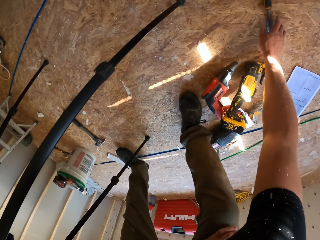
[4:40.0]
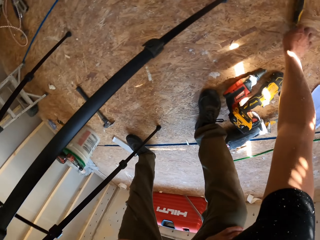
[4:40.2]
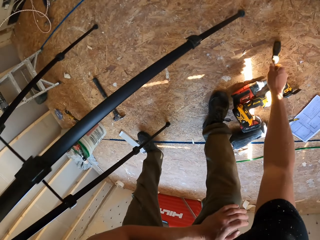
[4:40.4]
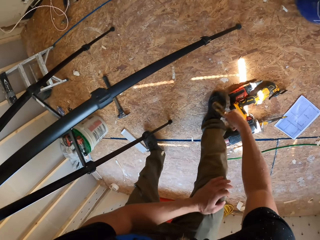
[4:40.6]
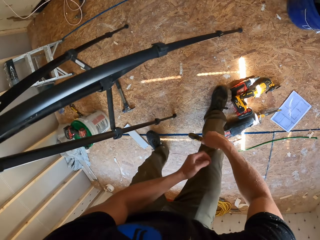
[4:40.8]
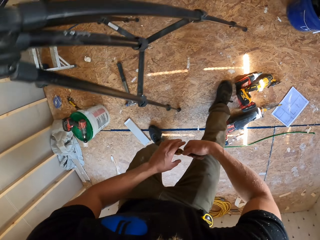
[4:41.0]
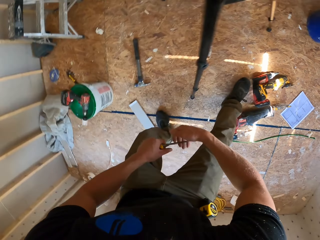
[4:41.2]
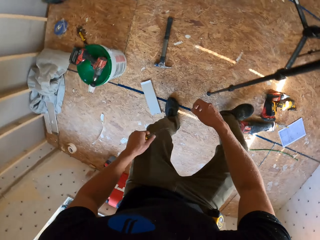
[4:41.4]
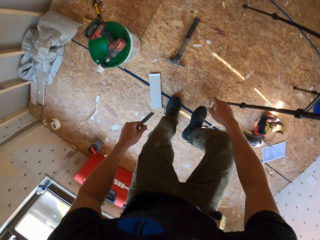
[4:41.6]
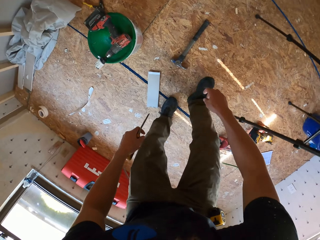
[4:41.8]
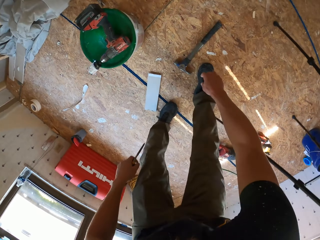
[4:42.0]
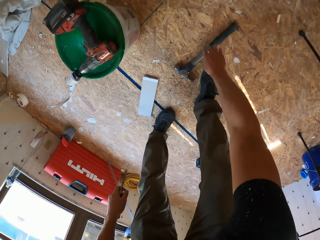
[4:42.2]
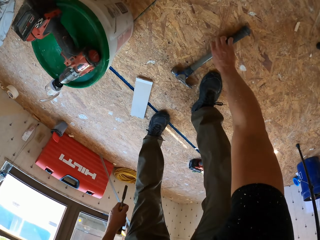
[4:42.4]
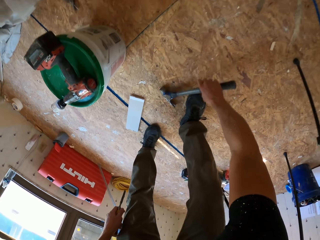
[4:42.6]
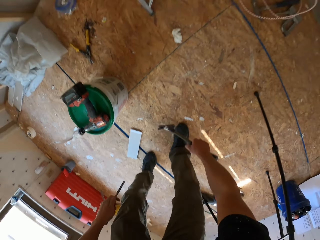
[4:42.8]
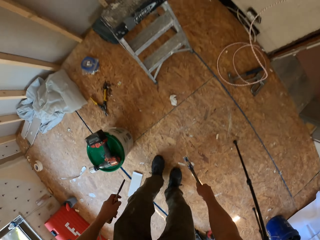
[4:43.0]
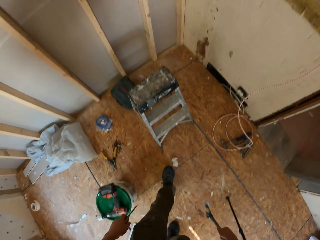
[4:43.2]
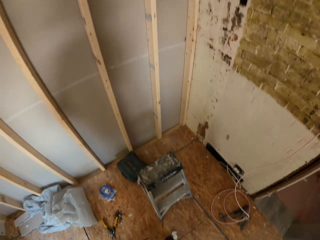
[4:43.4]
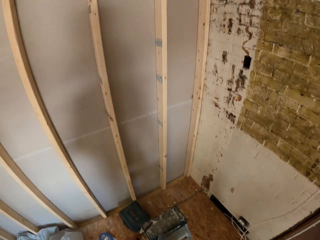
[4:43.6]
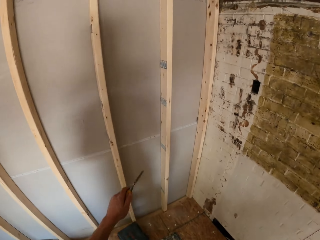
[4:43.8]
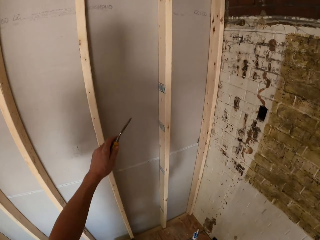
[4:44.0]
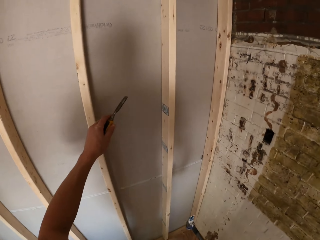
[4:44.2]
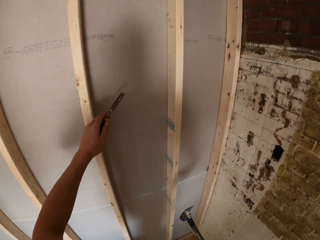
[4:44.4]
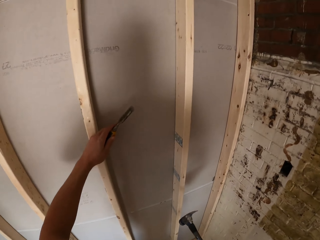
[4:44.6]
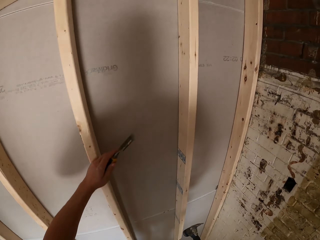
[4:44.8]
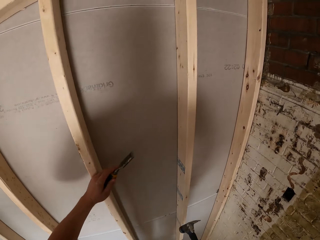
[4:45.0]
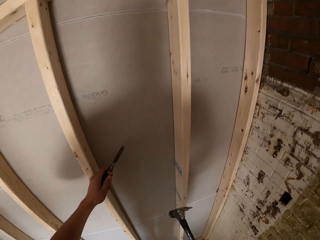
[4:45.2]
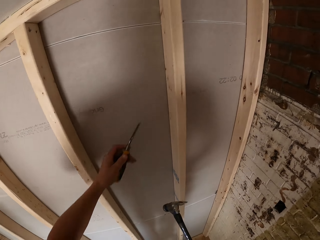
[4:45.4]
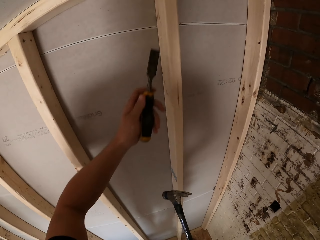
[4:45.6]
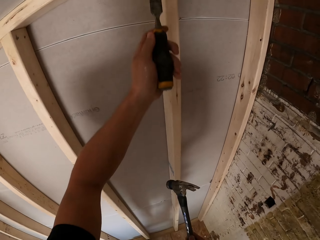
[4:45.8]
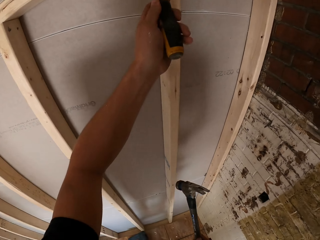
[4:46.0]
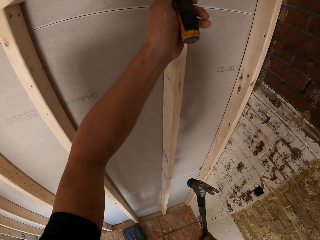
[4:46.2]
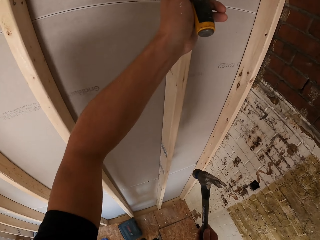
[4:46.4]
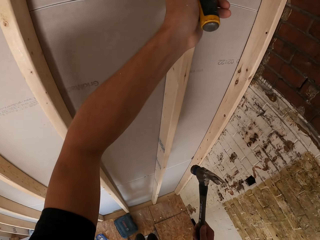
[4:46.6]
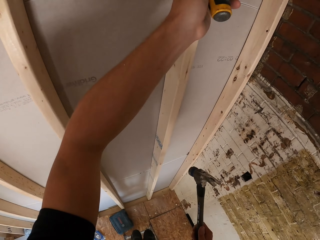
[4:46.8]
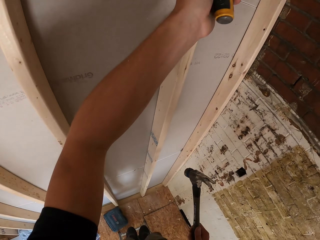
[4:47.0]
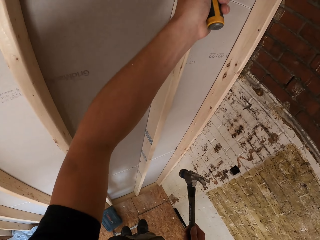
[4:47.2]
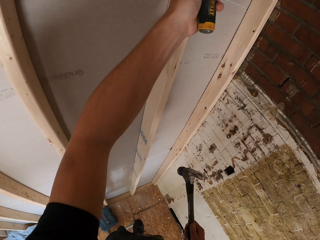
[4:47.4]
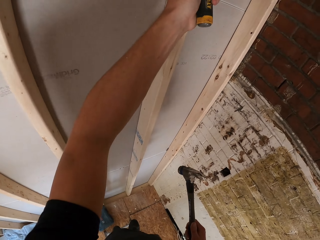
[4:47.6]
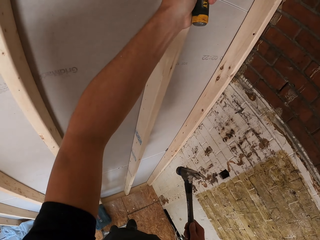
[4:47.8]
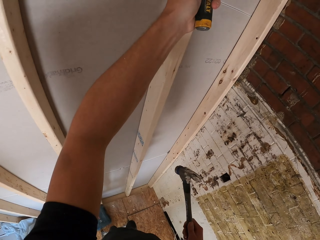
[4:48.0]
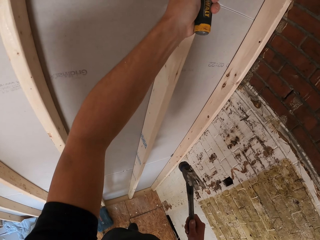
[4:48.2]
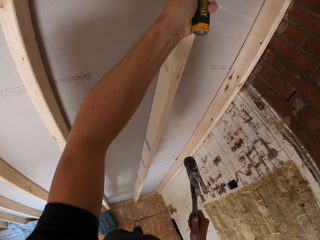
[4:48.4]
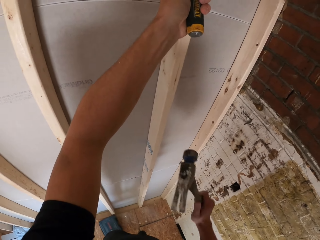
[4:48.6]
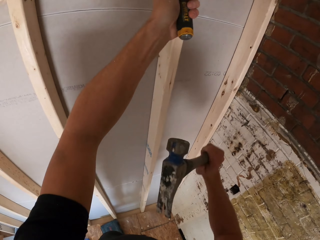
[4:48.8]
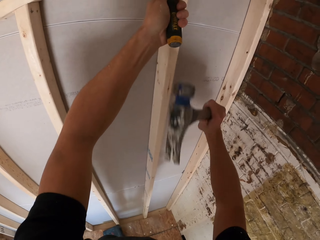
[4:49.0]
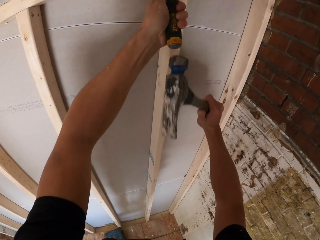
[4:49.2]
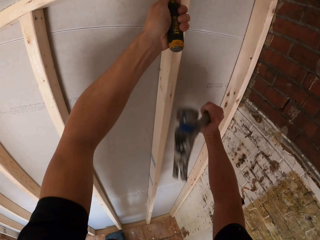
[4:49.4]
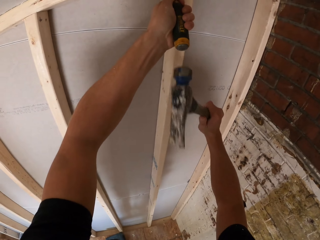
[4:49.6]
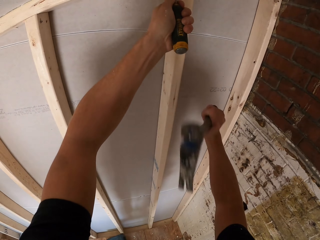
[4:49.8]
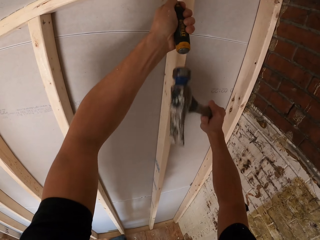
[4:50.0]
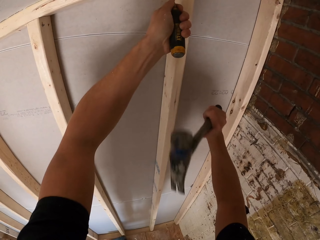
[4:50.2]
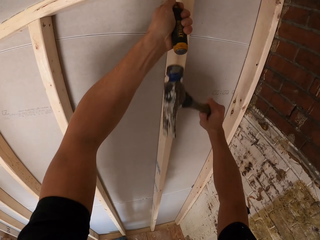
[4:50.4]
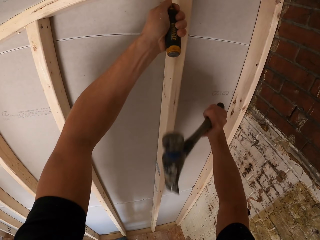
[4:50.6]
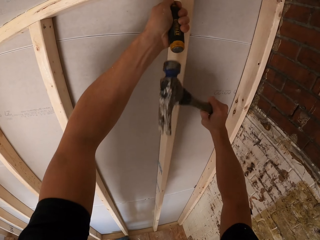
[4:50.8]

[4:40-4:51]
The camera wearer picks a screwdriver or scraper from the floor. He picks a hammer from the floor. He walks around. He climbs the ladder and puts his hand on the wall. He attaches a chisel on the top plate. He pierces the top plate. He hits the chisel using the hammer.

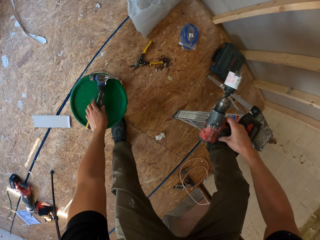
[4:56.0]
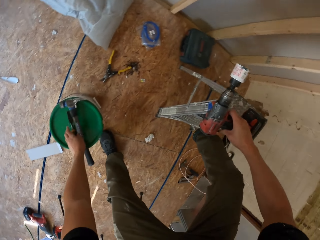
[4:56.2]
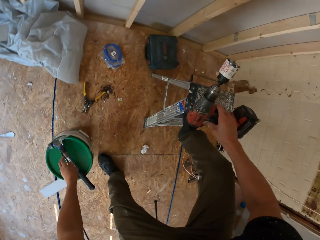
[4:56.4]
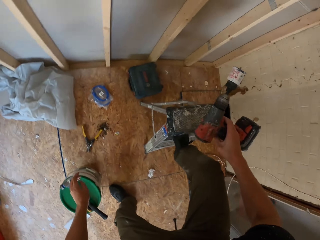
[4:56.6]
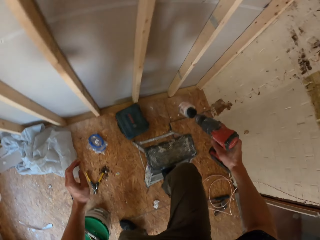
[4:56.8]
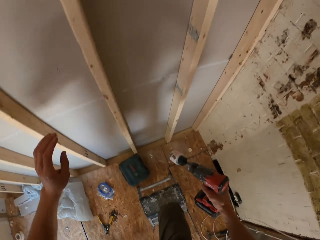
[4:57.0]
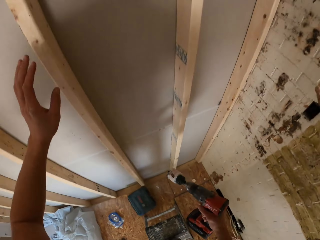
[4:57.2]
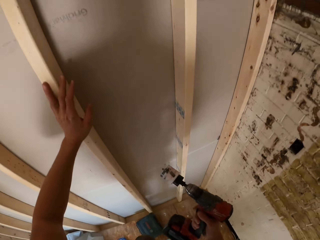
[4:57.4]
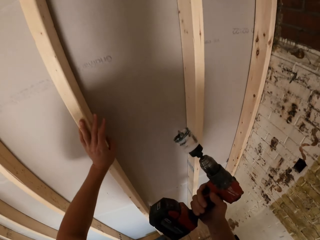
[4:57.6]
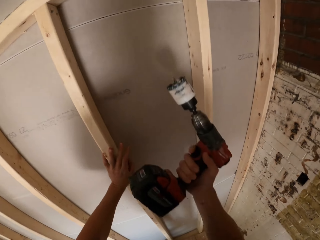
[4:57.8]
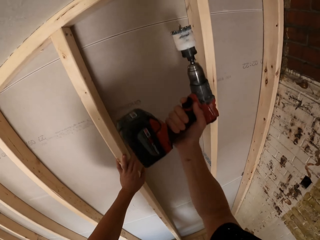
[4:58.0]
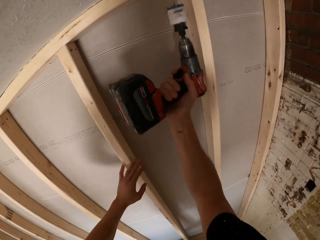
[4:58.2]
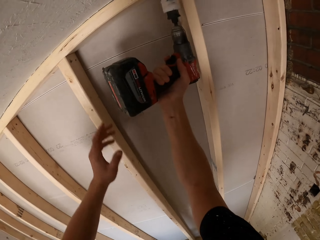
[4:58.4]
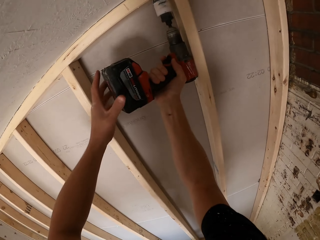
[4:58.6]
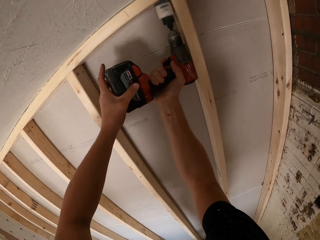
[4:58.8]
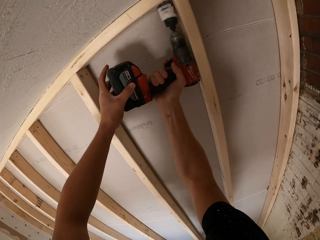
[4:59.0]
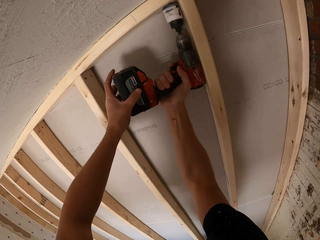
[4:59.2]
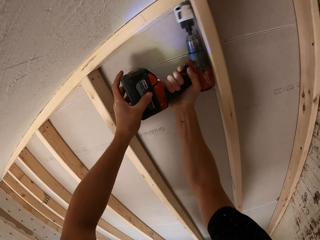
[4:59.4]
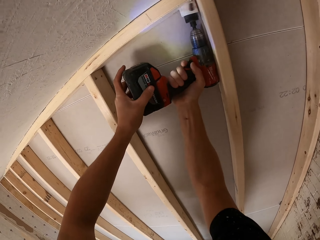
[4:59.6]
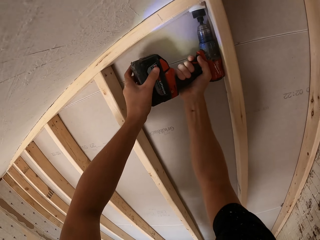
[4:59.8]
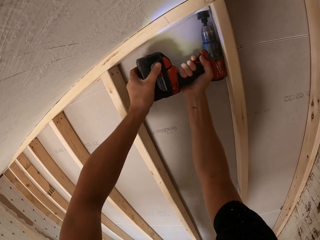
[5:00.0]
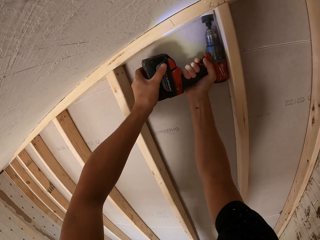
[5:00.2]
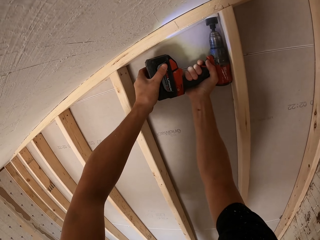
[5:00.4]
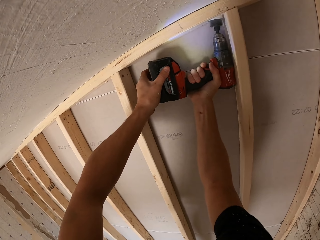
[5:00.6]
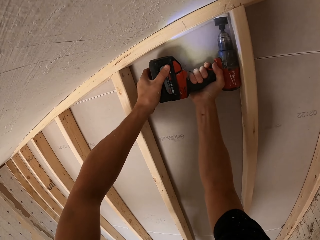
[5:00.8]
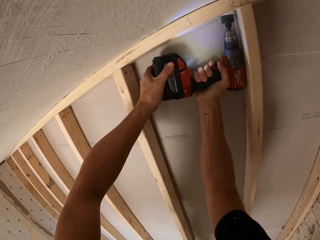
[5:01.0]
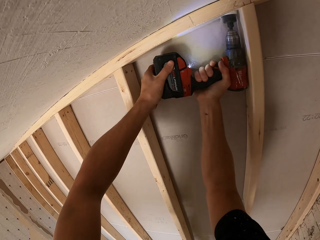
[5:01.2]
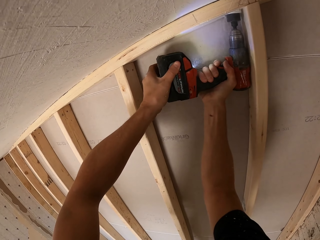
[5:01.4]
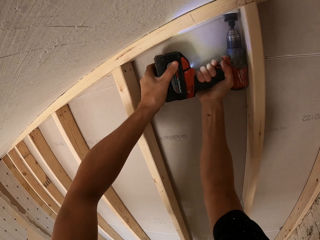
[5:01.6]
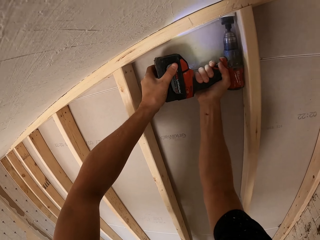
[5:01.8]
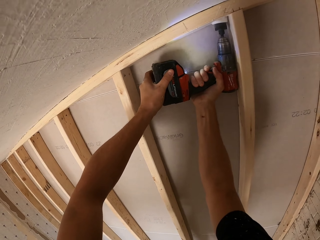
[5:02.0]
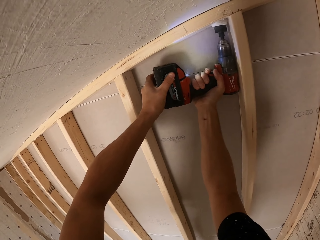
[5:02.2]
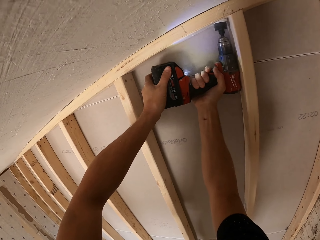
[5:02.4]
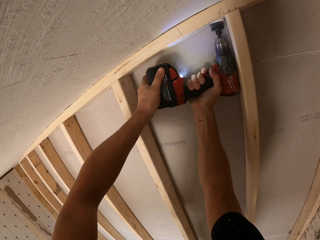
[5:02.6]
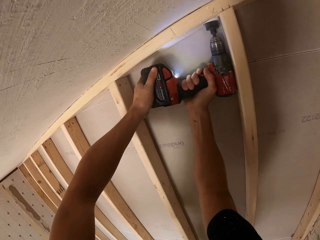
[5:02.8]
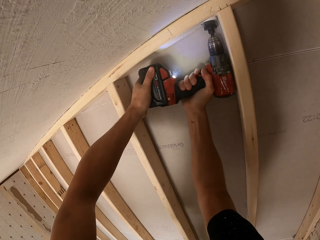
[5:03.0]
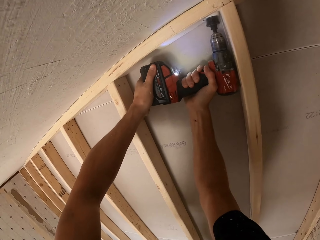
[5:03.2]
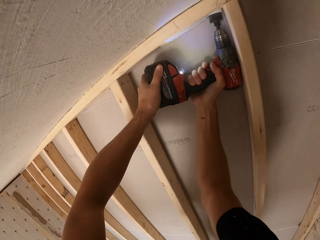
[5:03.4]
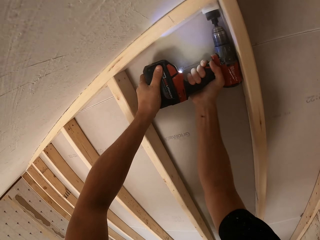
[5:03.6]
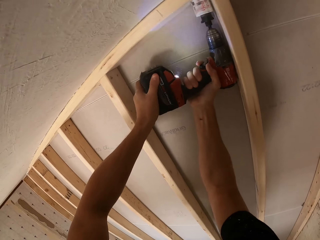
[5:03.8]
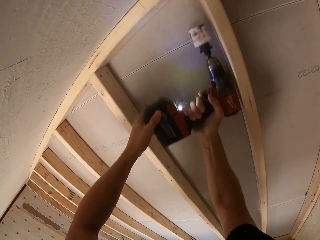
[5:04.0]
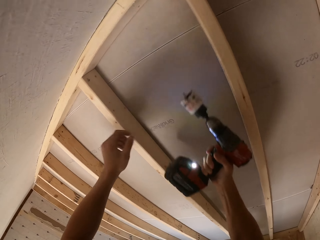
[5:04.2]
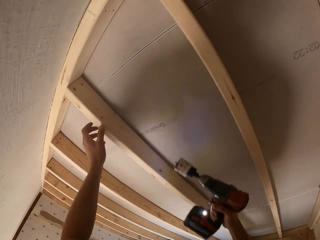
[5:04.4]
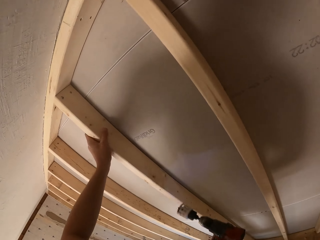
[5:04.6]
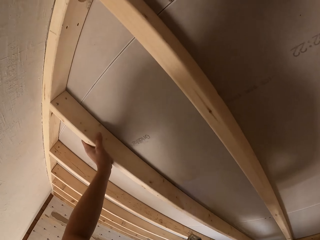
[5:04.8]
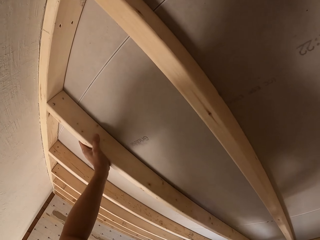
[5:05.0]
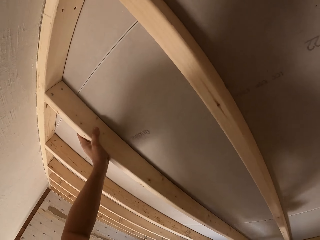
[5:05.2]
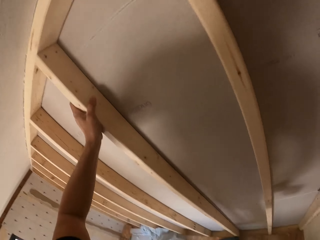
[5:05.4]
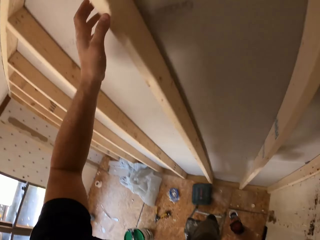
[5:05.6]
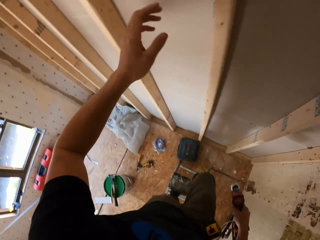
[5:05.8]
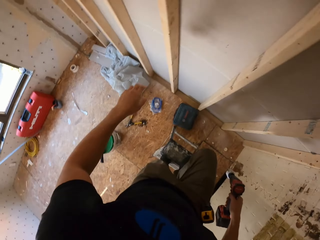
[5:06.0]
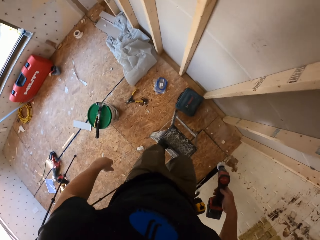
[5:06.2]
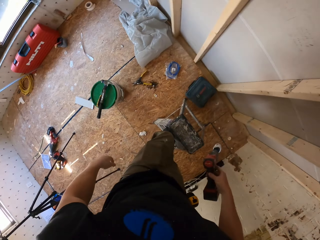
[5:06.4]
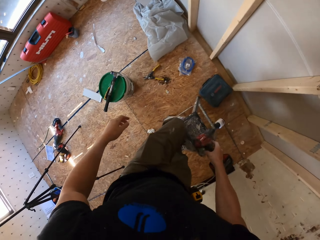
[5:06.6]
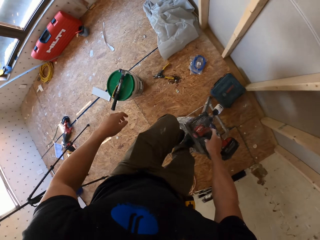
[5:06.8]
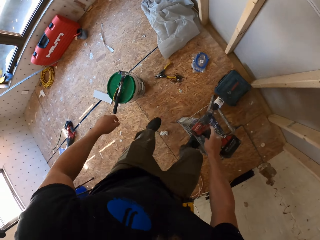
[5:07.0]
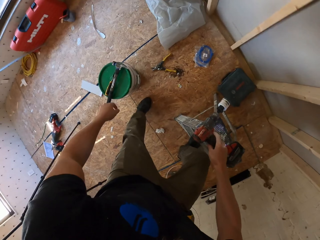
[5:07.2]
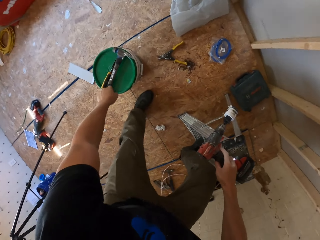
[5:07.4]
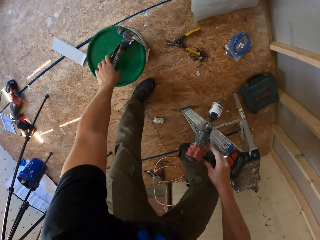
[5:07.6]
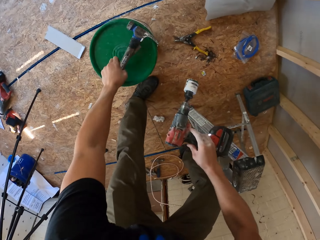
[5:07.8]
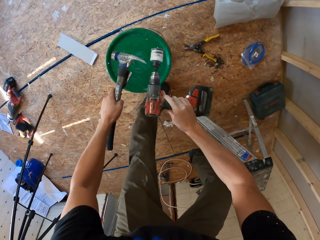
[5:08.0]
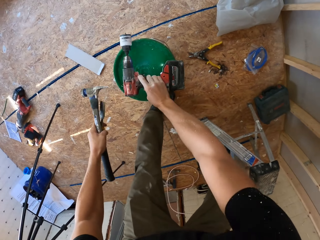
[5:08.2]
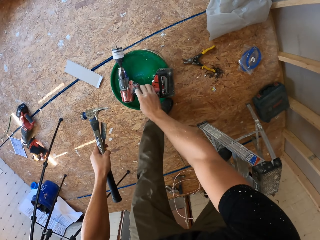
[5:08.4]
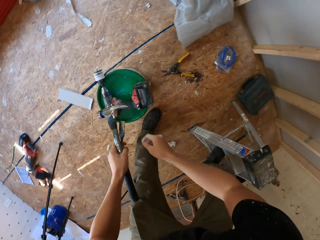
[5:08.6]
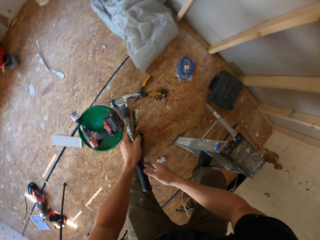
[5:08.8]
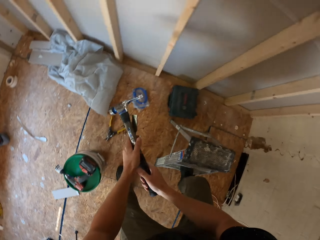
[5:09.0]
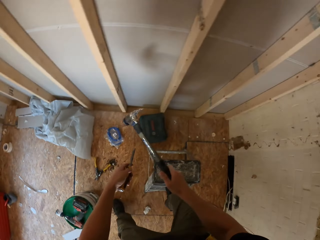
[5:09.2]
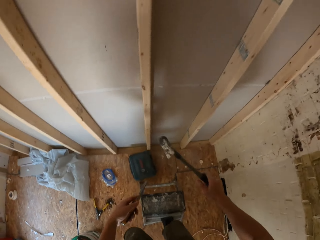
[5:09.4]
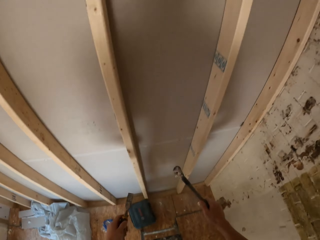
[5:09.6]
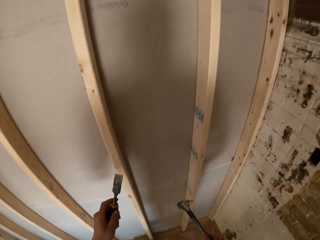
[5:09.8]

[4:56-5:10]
The camera wearer puts the hammer in the bucket. They climb the ladder. They hold the stud. They drill holes on the wood. They hold the stud. They descend from the ladder. They pick the chisel and pick the hammer. They put the hand drill on the bucket. They climb the ladder.
